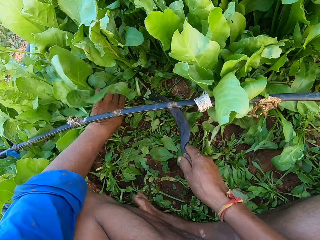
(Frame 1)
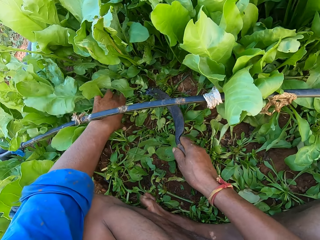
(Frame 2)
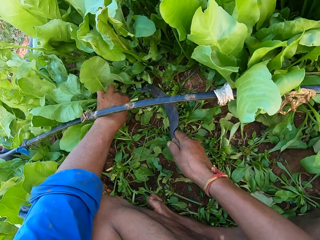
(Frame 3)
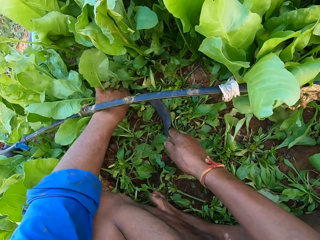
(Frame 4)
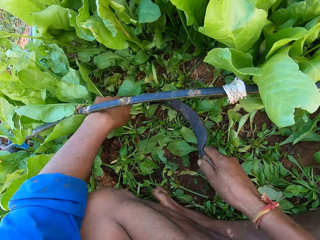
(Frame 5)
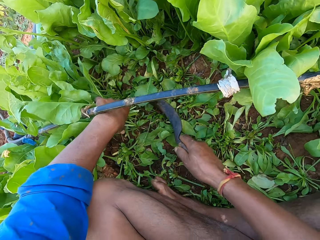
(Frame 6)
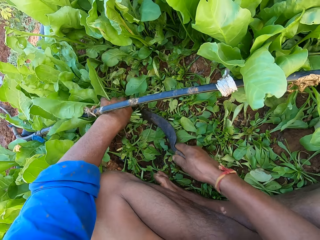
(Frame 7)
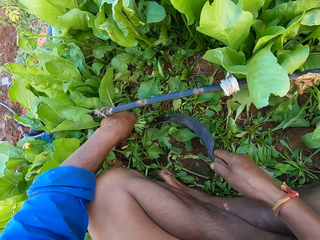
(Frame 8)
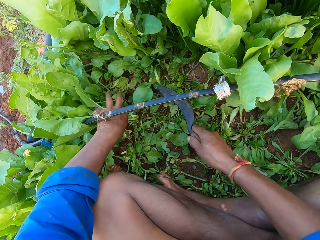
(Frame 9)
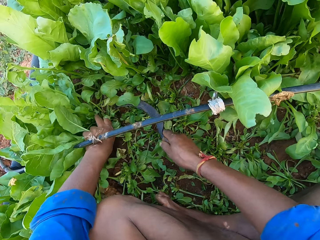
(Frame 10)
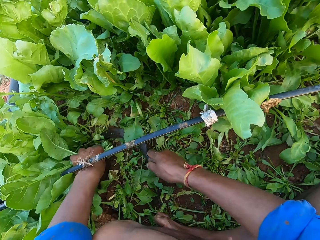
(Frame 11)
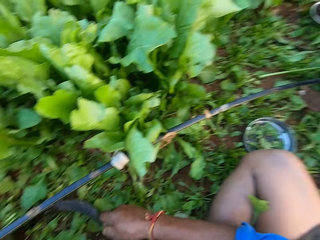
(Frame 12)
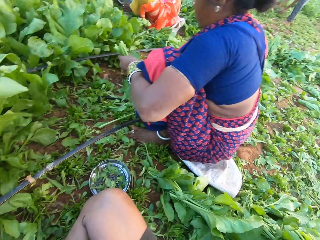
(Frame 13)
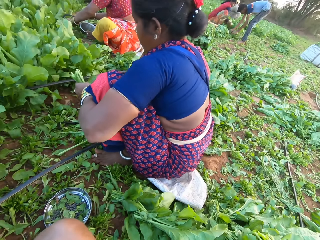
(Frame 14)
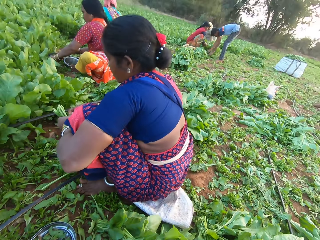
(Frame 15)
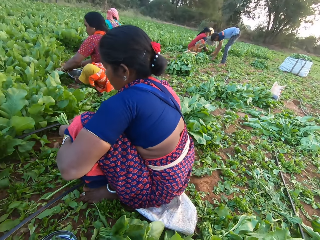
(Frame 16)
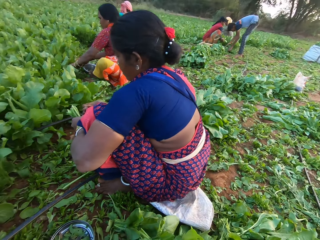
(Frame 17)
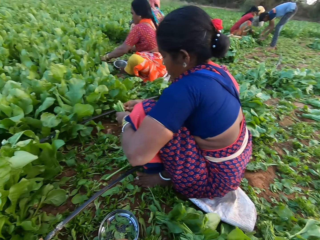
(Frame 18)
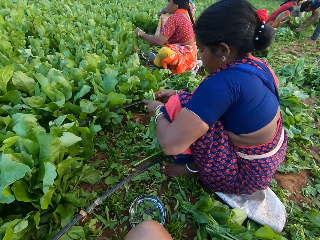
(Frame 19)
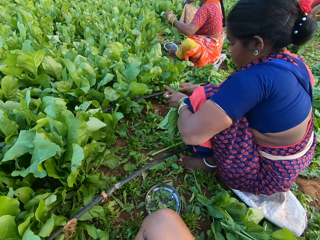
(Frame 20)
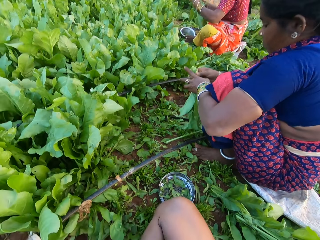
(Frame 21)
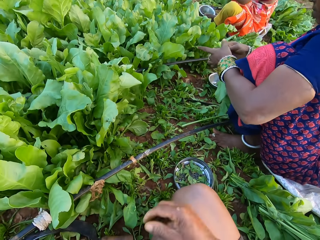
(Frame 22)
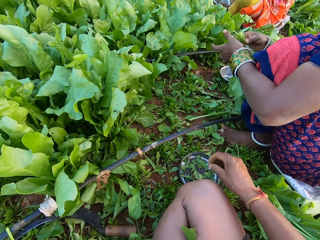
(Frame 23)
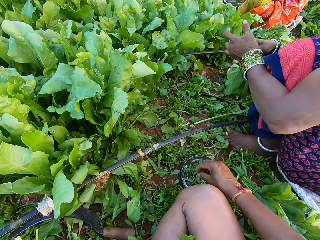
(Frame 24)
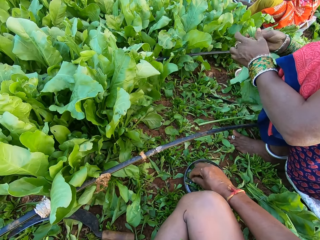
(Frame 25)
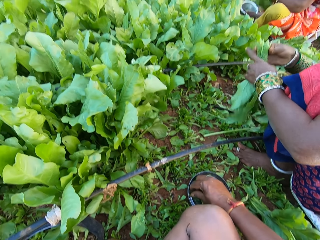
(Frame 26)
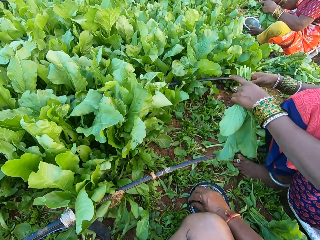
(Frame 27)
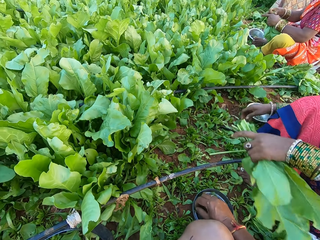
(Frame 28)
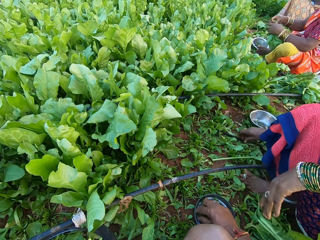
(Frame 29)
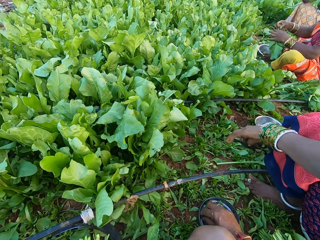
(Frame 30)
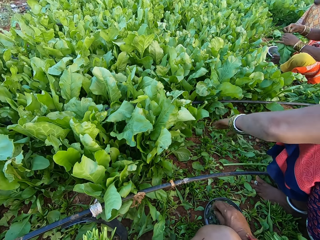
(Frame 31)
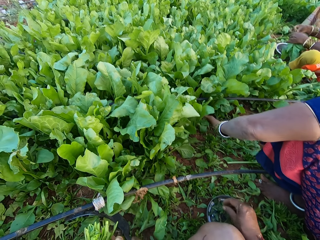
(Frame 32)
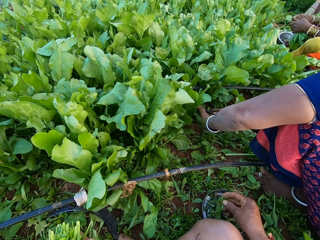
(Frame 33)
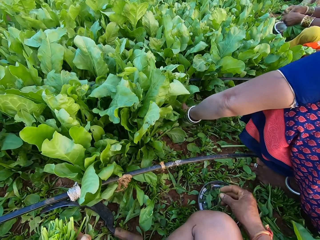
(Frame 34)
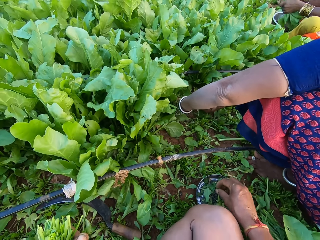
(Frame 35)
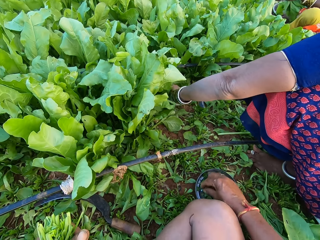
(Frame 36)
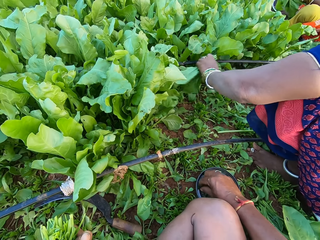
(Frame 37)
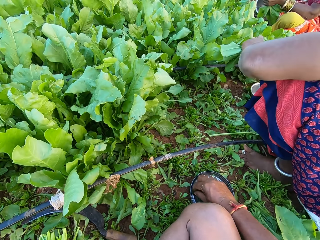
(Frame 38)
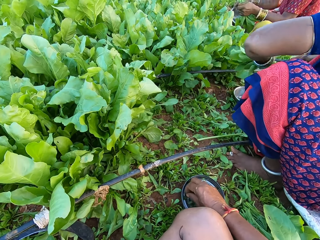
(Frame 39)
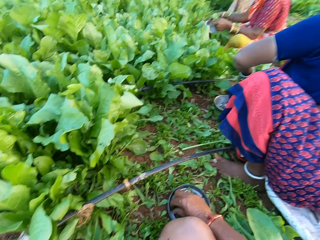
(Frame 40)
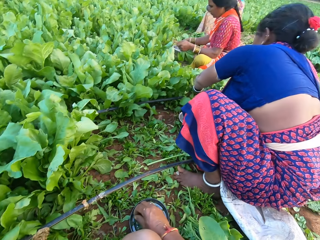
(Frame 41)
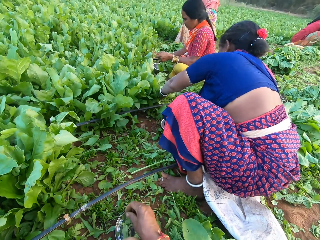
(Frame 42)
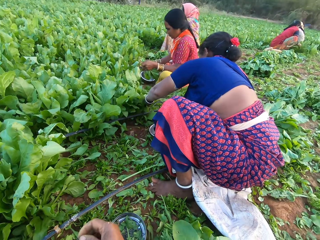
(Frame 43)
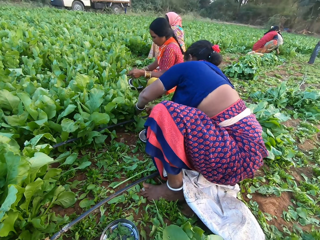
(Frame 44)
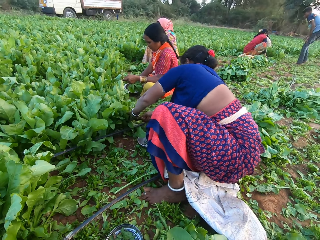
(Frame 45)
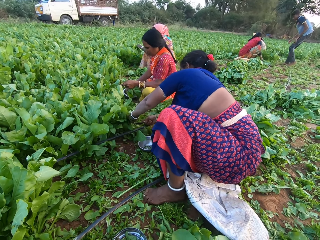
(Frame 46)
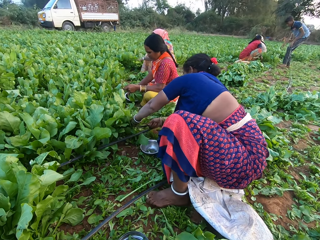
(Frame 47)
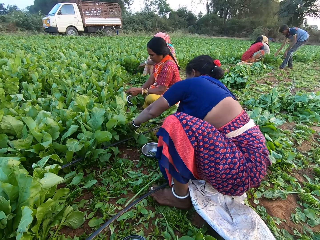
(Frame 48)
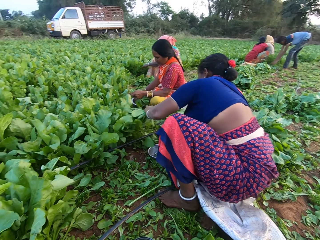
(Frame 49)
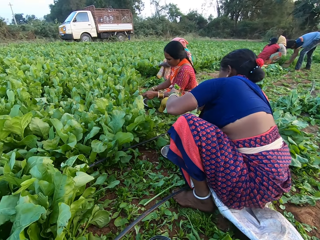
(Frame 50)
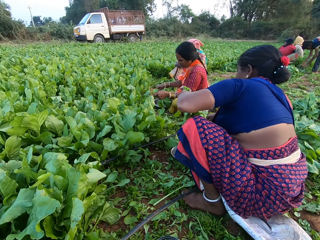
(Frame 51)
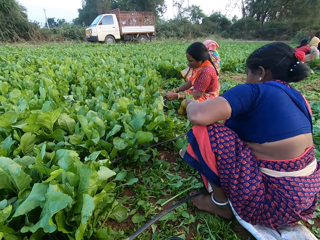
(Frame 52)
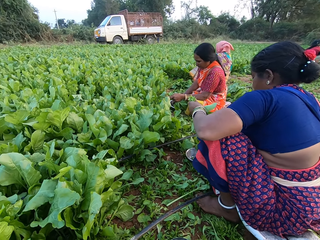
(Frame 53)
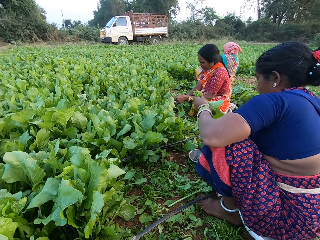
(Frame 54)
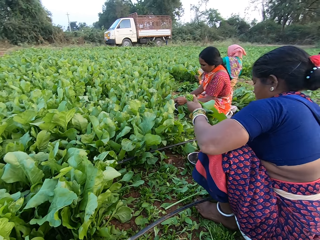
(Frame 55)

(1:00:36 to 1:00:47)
The camera wearer holds the spinach plants on the ground with his left hand. He cuts the spinach plants from the ground with the sickle in his right hand. The woman binds the spinach plants in her left hand with the rubber band around her right hand. The man arranges the bundles of spinach plant on the ground with his hands. The other woman cuts the spinach plants from the ground with the sickle in her right hand. The camera wearer looks around. He picks a rubber band. The first woman passes the bundle of spinach plant from her right hand to her left hand. The other woman binds the spinach plants in her left hand with the rubber band around her right hand. The first woman drops the bundle of spinach plant on the ground with her left hand. The camera wearer picks a spinach leaf from the metal plate on the ground with his right hand. The first woman holds the spinach plants on the ground with her left hand. The camera wearer drops the spinach leaves into the metal plate on the ground with his right hand. The first woman cuts the spinach plants from the ground with the sickle in her right hand. The other woman holds a metal bowl with her right hand. The camera wearer picks a rubber band from the metal plate on the ground with his right hand. The first woman holds the spinach plants on the ground with her left hand. The other woman drops the metal bowl on the ground with her right hand. The first woman cuts the spinach plants from the ground with the sickle in her right hand. She cuts the spinach plants again. The camera wearer looks around. The man touches bundles of spinach plant on the ground with his hands.

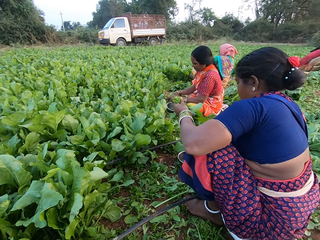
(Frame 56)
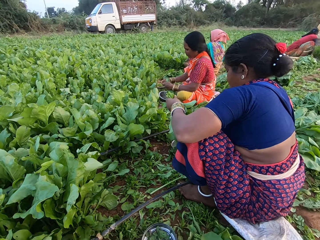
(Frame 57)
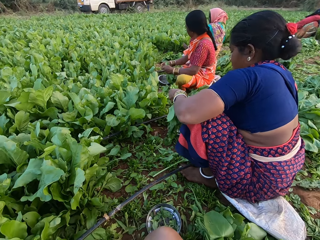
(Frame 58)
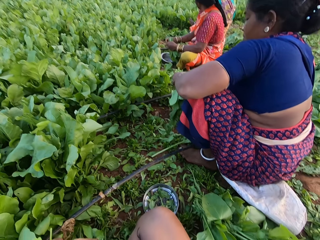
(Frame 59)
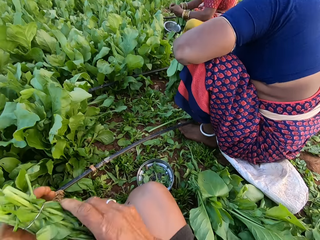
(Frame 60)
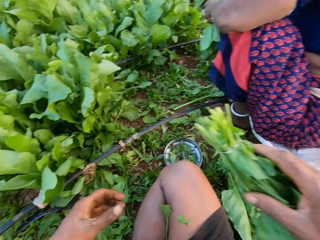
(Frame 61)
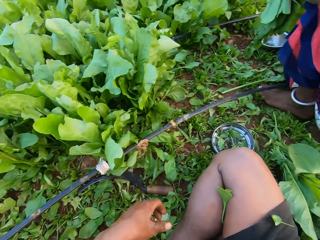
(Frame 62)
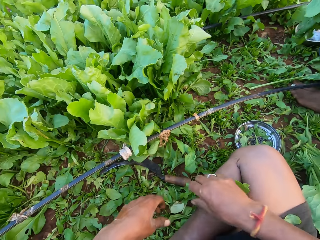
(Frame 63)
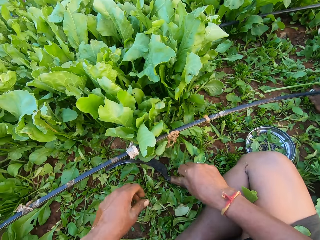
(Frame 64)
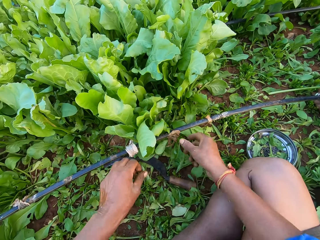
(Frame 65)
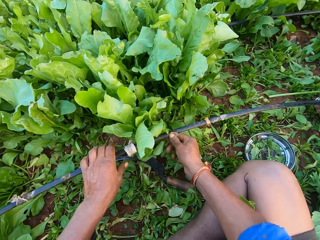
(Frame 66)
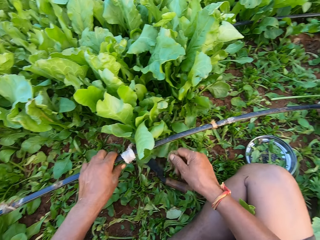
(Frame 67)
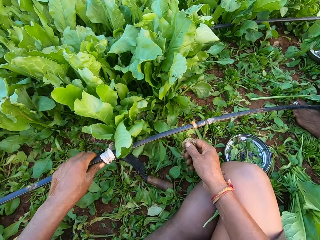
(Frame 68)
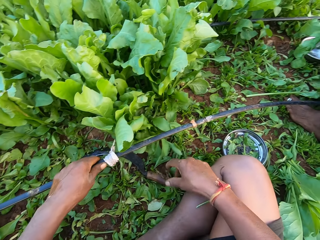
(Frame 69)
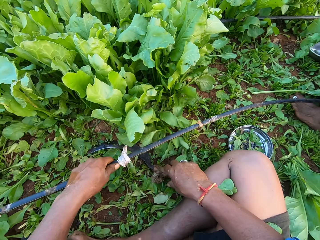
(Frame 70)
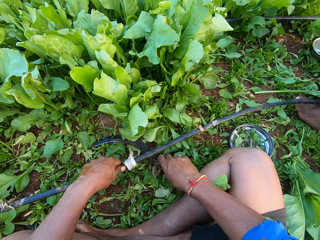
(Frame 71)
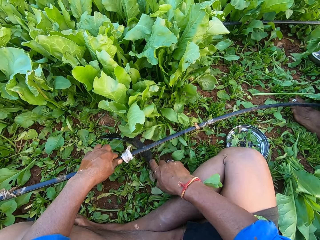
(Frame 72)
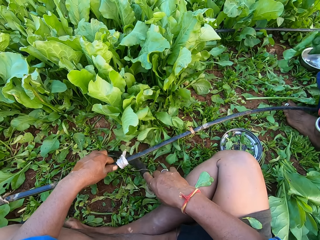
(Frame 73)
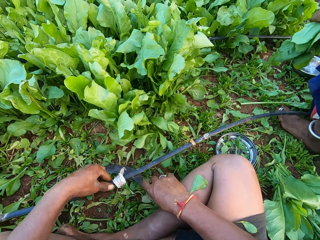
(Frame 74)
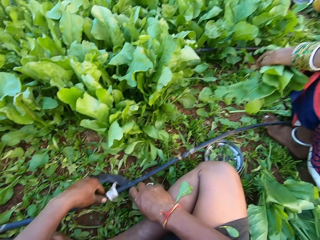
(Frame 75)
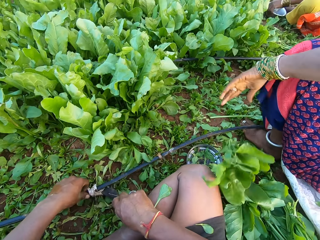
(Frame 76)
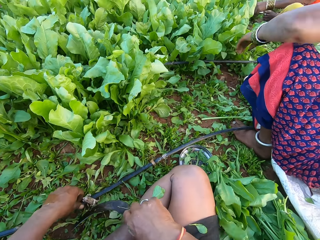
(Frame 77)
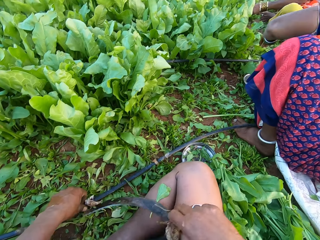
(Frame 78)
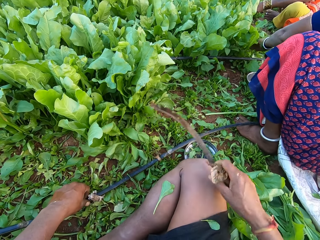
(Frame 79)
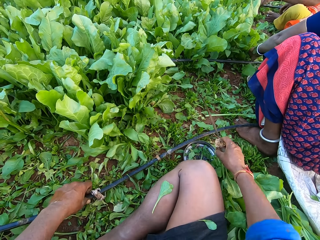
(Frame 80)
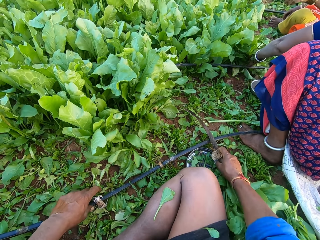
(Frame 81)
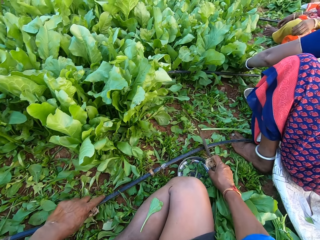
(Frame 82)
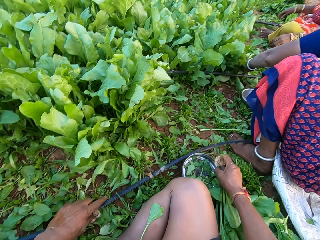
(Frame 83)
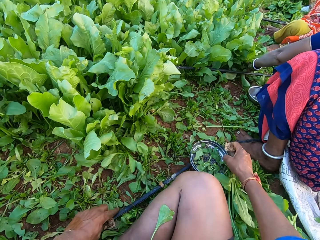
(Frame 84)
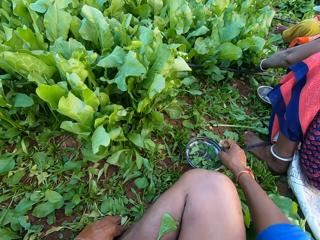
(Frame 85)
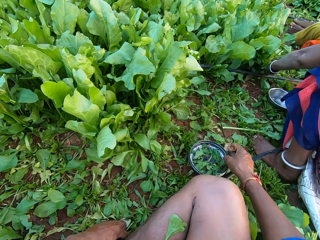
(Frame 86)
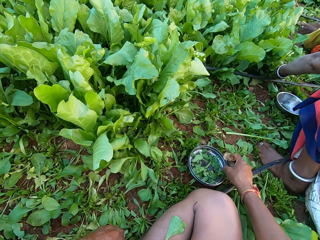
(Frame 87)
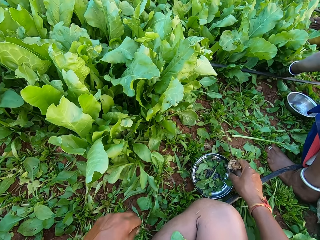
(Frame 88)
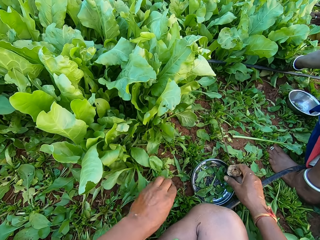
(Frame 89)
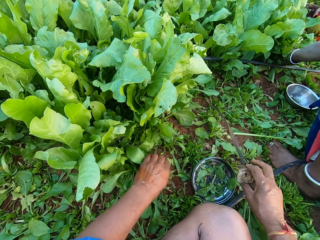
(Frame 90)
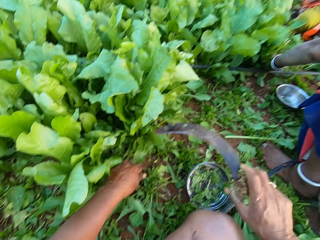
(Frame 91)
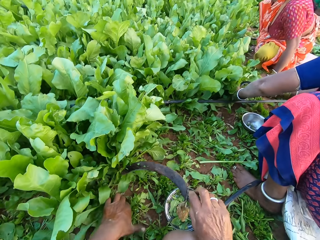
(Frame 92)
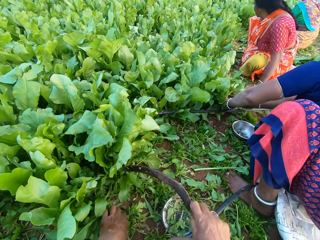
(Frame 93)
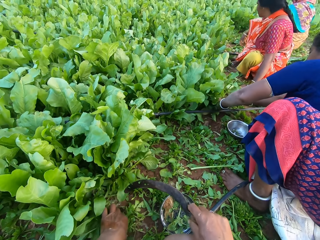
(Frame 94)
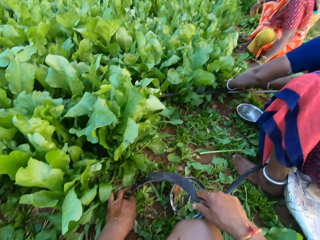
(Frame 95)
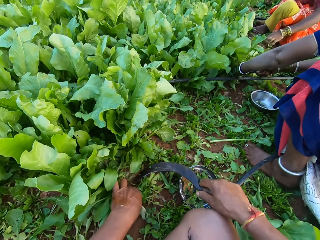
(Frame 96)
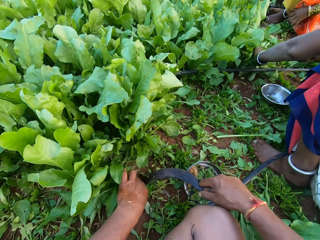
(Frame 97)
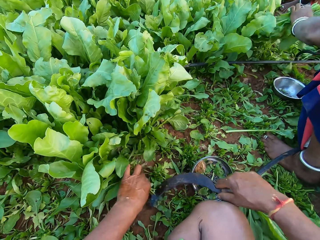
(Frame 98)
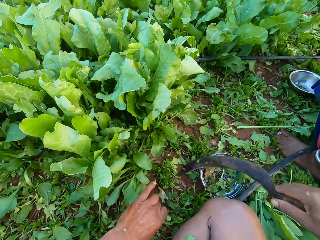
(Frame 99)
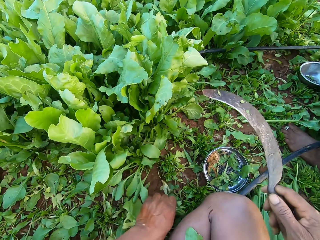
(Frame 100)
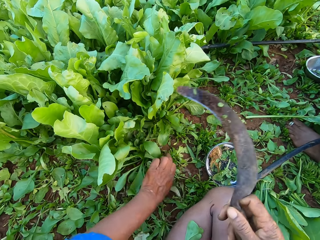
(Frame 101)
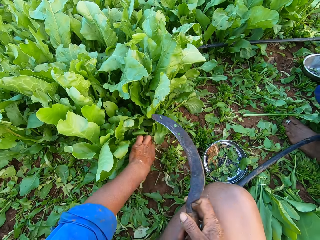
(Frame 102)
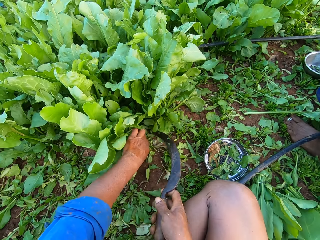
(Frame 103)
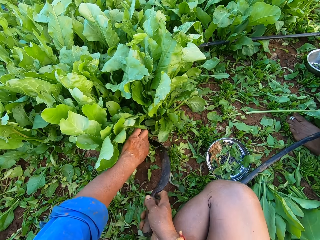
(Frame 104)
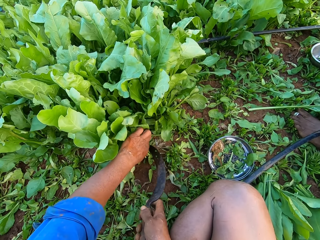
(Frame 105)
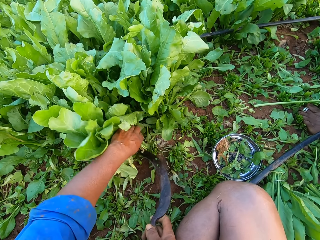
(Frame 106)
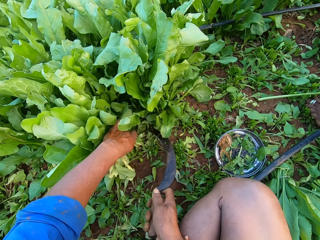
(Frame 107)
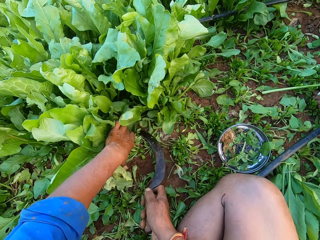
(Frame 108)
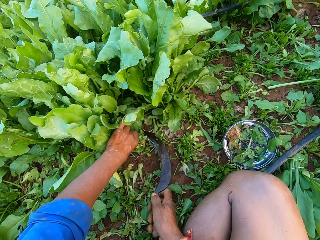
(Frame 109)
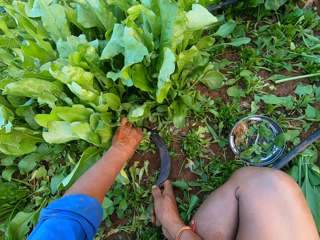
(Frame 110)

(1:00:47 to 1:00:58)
A woman binds the spinach plants in her left hand with the rubber band around her right hand. Another woman picks a rubber band from the metal bowl on the ground with her right hand. The camera wearer passes the bundle of spinach plant from his left hand to his right hand. He picks a dried spinach leaf from the black pipe with his right hand. He holds the black pipe on the ground with his left hand. He drops the dried spinach leaf on the ground with his right hand. He picks the sickle from the ground with his right hand. The other woman drops the bundle of spinach plant on the ground with her left hand. The camera wearer picks the black pipe from the ground with his left hand. He drops the black pipe on the ground with his left hand. He picks the metal plate from the ground with his right hand. He drops the metal plate on the ground with his right hand. He holds the spinach plants on the ground with his left hand. He cuts the spinach plants from the ground with the sickle in his right hand. He holds the spinach plants on the ground with his left hand. He cuts the spinach plants from the ground with the sickle in his right hand.
